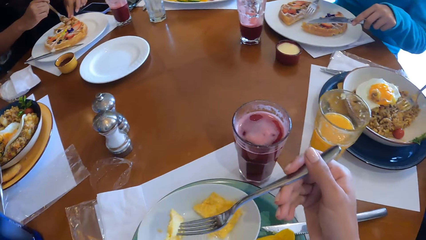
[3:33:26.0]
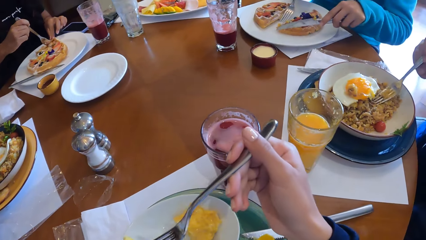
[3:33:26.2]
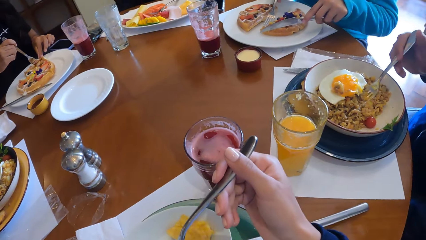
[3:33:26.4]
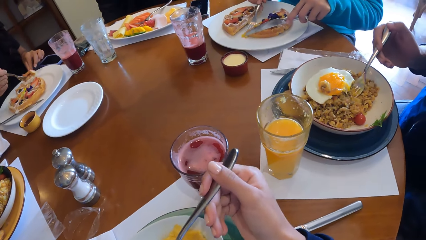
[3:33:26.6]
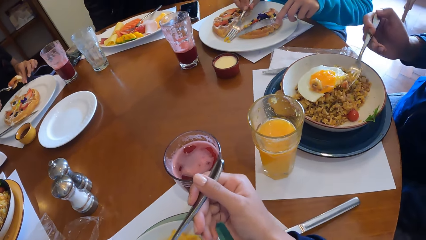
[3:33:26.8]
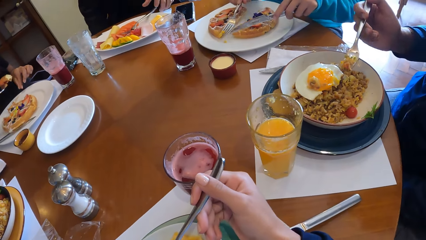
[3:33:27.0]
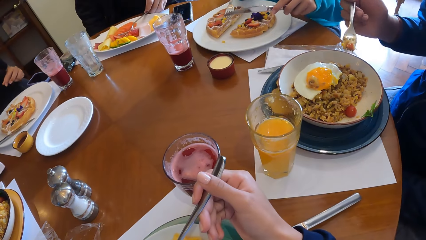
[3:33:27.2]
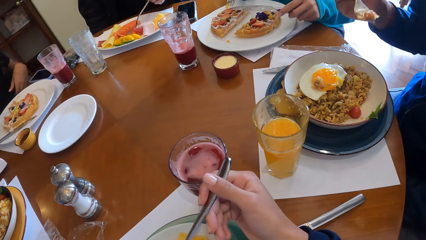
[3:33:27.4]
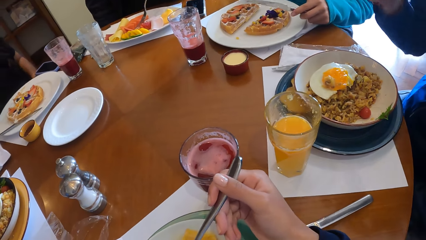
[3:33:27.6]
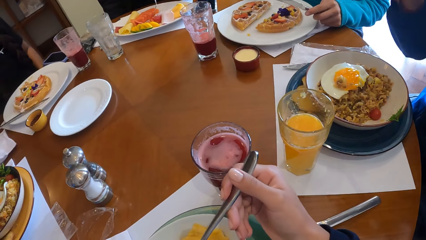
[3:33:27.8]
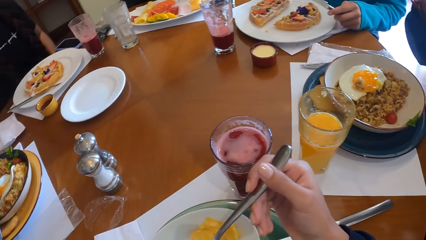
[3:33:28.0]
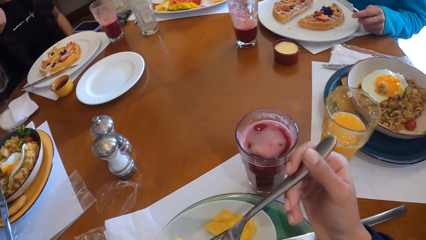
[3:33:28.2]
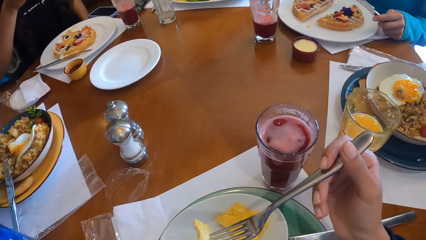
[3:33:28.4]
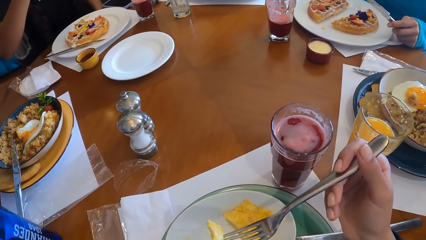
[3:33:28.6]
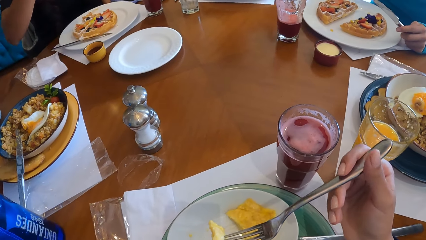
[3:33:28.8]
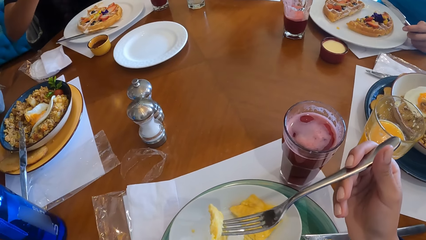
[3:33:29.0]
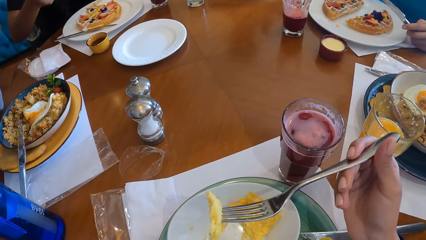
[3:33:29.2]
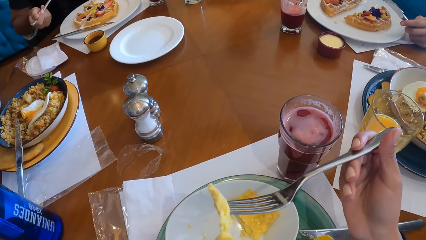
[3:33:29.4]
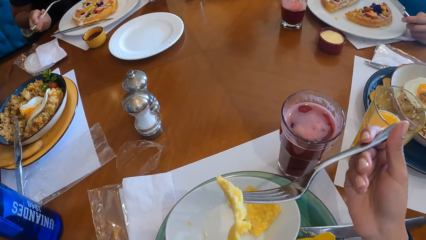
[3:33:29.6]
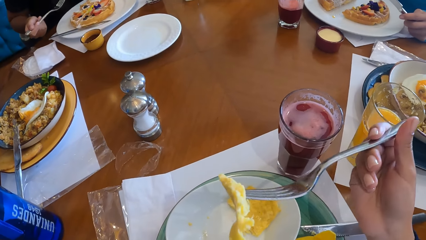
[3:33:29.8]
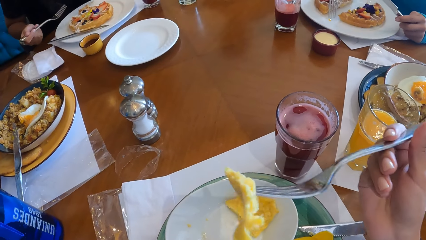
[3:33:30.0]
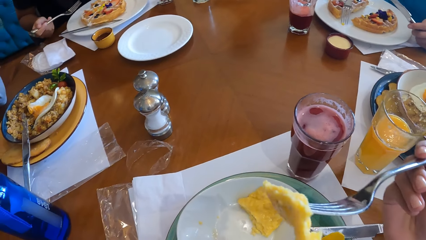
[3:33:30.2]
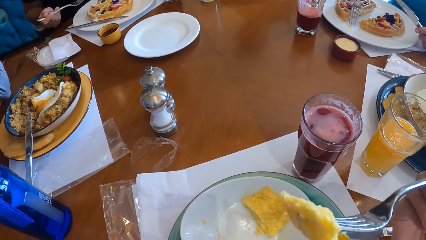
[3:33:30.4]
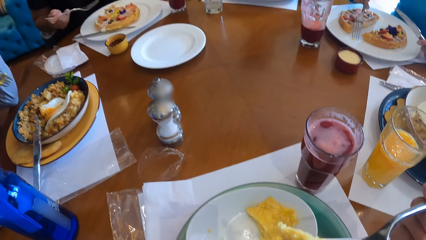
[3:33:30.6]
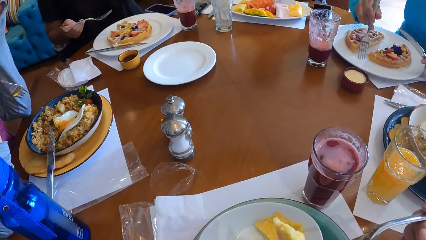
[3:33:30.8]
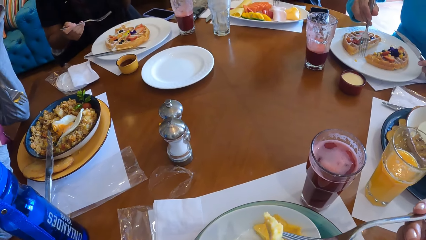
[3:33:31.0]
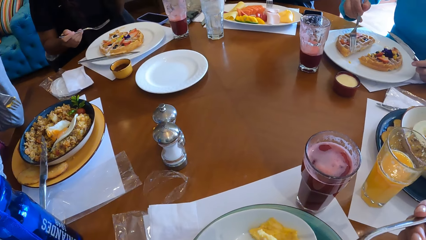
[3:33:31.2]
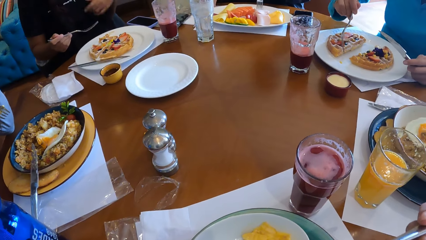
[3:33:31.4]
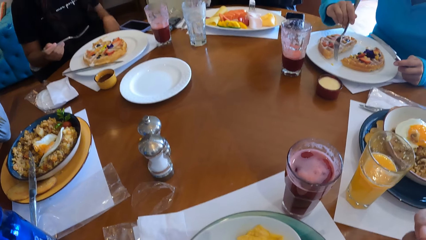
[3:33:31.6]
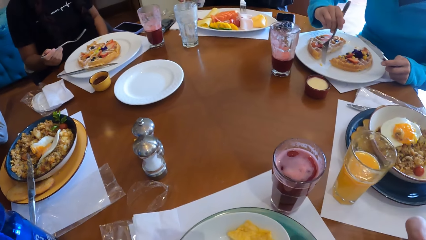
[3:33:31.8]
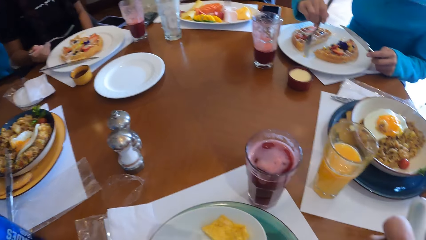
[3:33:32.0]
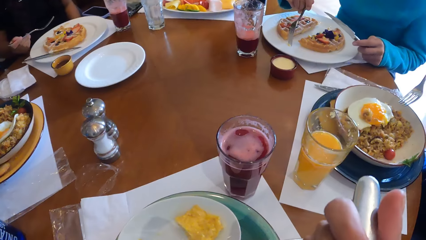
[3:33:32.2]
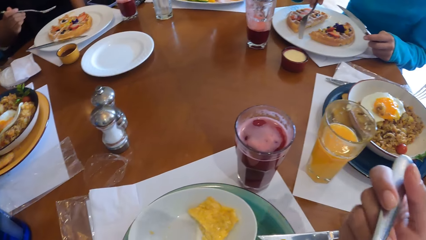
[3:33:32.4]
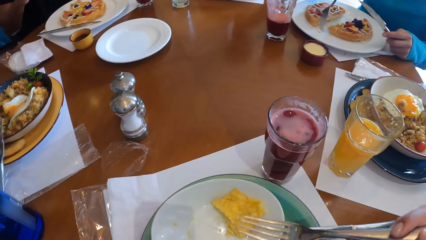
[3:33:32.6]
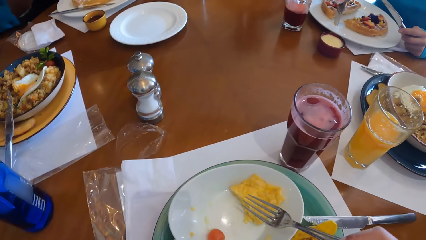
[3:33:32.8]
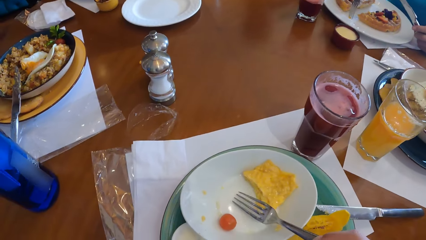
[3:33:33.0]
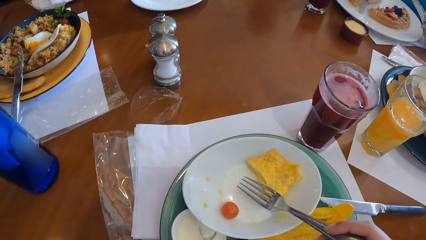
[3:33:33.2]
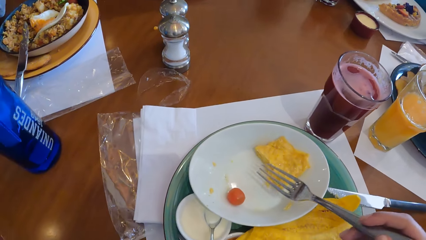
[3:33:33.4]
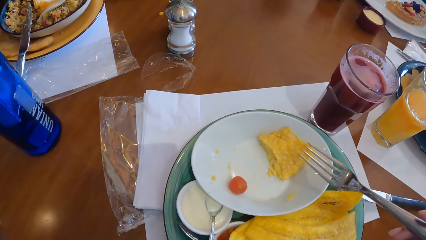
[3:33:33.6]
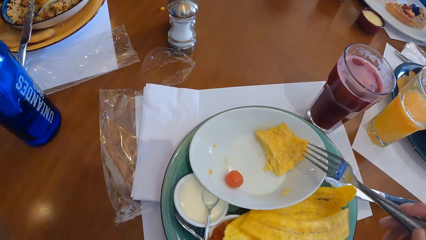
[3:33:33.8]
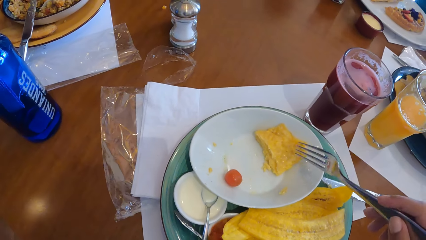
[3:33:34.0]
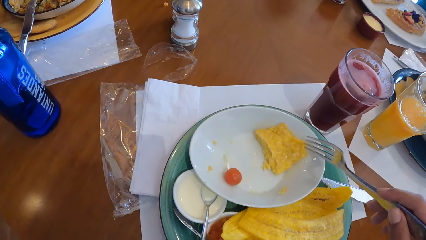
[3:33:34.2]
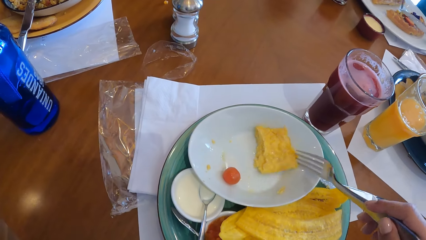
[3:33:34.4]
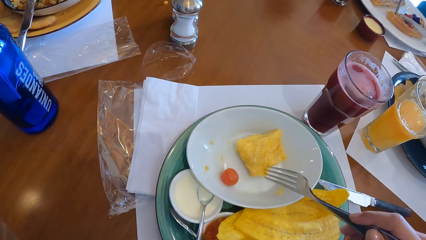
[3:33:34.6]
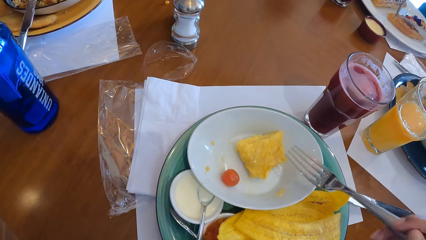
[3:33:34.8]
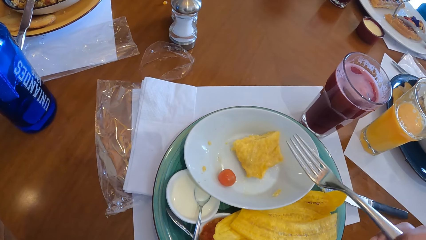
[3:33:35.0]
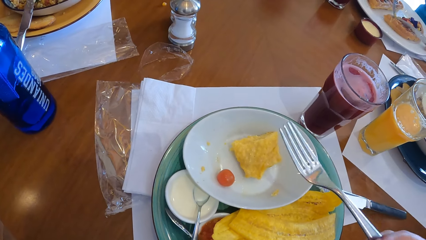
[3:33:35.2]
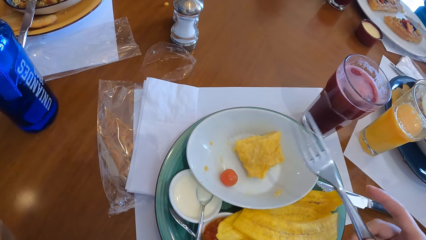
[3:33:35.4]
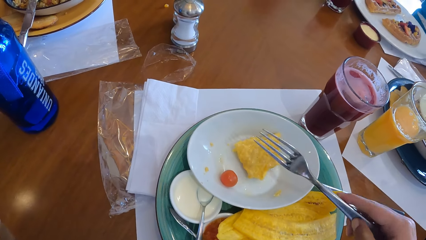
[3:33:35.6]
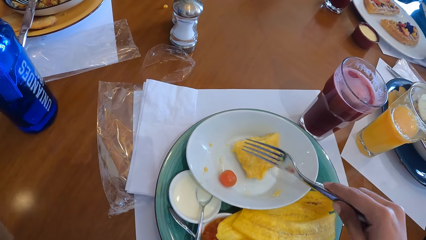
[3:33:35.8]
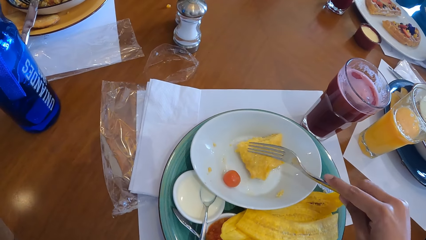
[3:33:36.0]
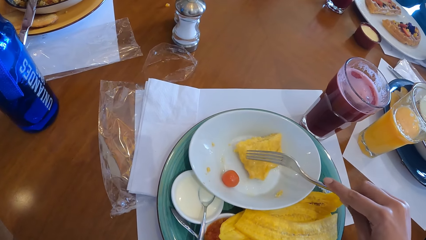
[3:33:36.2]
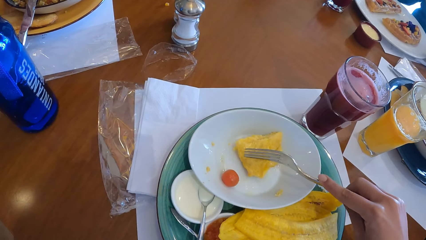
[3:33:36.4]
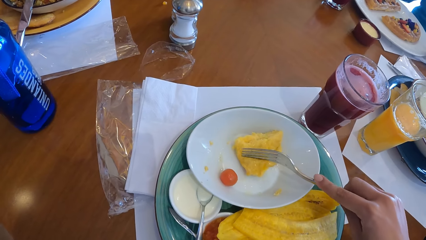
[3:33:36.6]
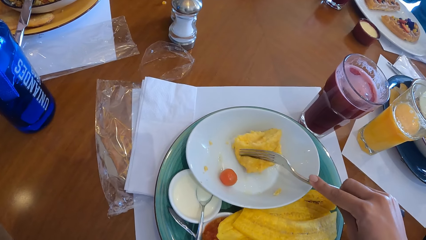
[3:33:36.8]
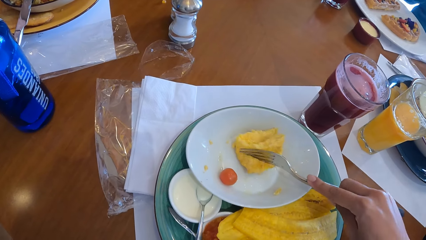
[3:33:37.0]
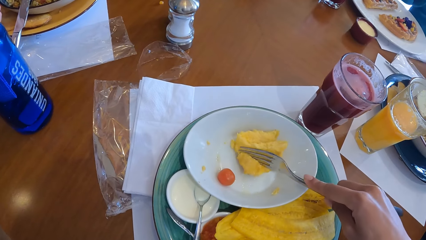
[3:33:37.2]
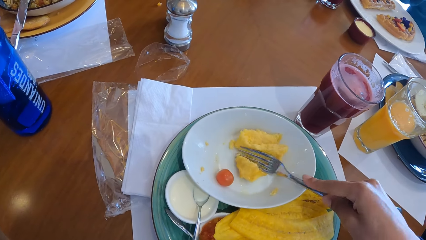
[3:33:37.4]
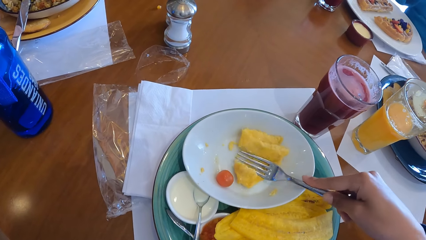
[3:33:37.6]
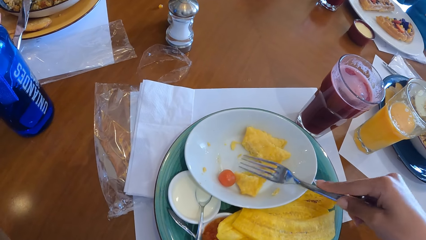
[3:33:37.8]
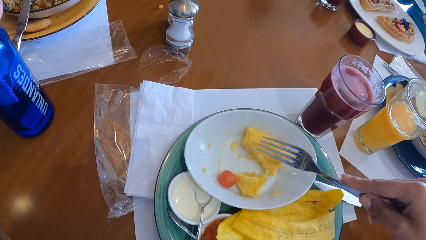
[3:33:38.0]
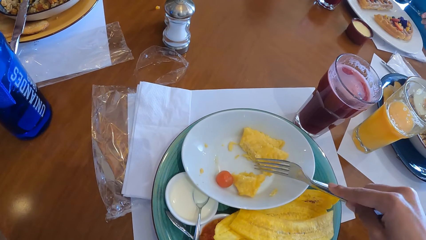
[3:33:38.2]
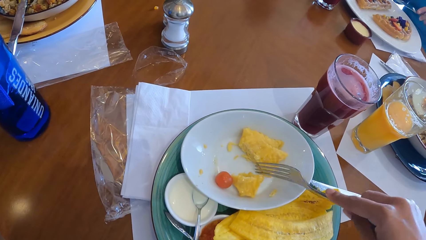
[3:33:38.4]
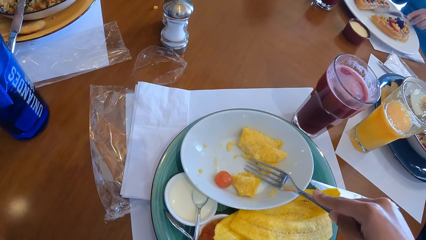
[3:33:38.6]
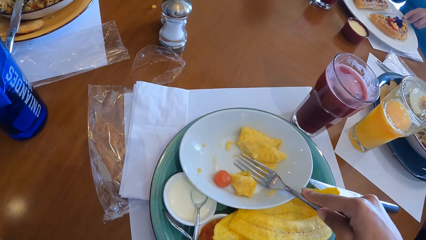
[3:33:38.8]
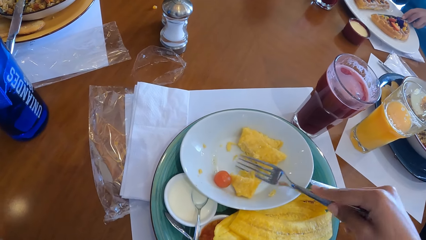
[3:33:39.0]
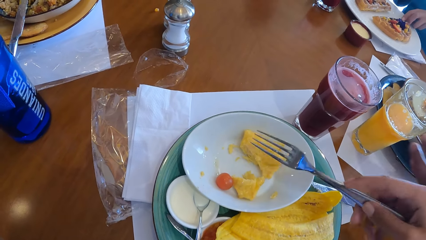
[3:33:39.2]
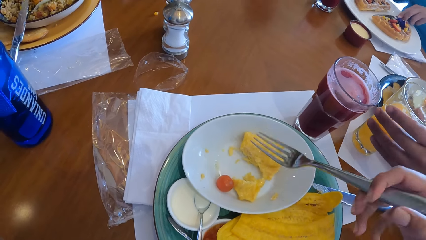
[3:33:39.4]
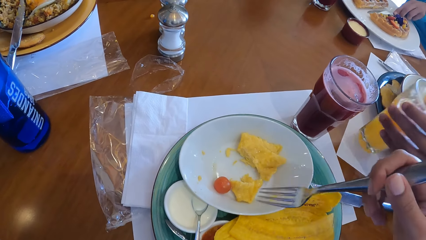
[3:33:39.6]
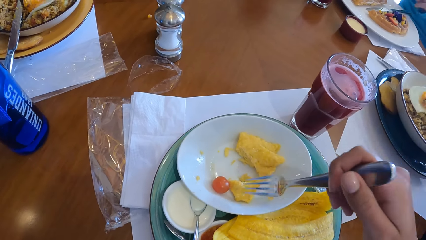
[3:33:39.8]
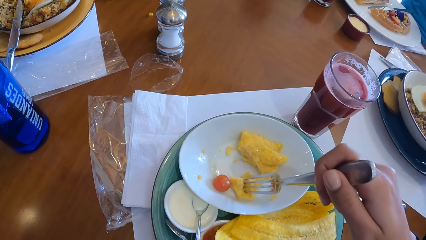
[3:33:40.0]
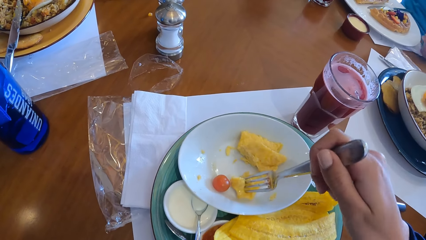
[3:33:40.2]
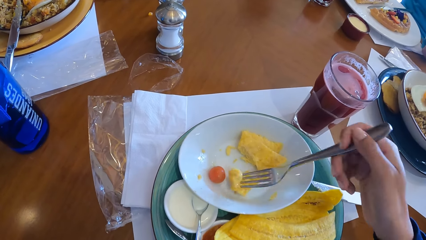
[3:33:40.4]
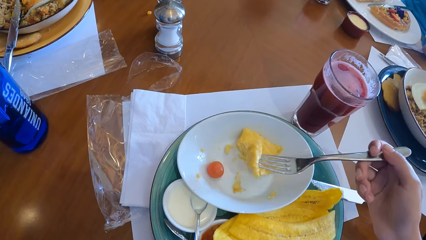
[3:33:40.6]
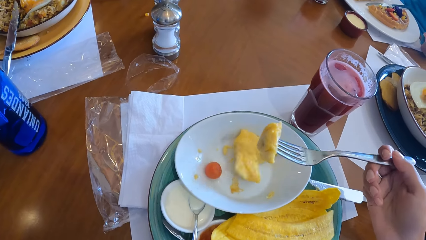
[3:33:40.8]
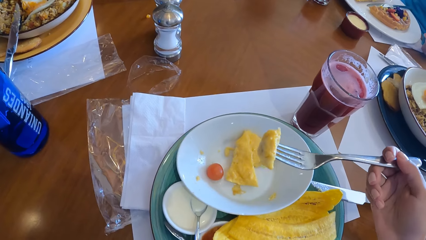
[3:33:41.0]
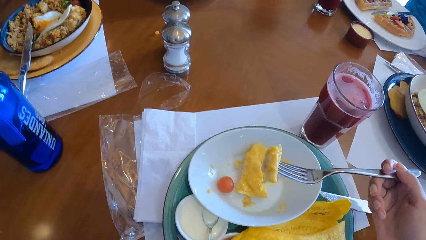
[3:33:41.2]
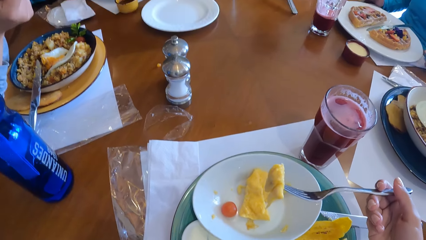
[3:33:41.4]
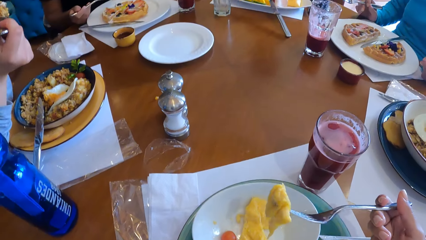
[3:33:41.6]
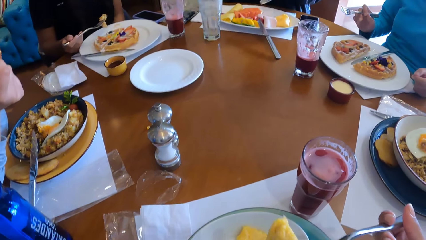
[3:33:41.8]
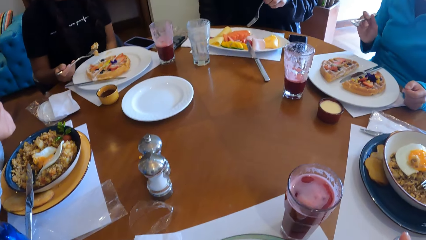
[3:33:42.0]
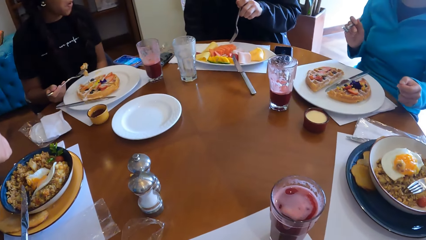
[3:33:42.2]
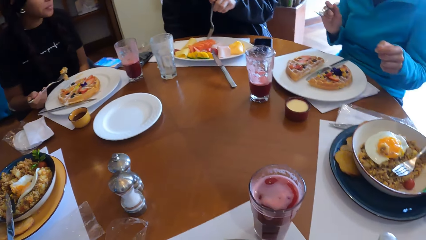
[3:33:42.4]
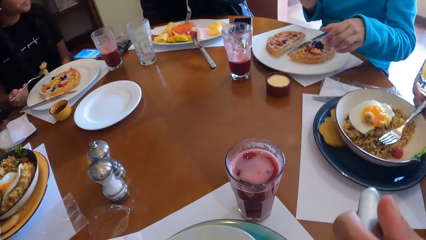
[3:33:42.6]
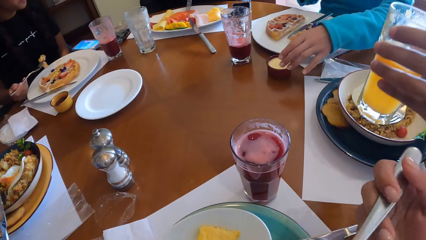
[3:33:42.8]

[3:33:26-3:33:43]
The man picks noodles from the plate on the table with his right hand. The camera wearer puts food in the mouth. He cuts the egg in the plate with the fork in his right hand. The man picks up the glass of juice from the table with his left hand. The camera wearer picks up the egg from the plate with the fork in his right hand.
